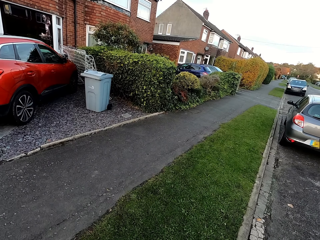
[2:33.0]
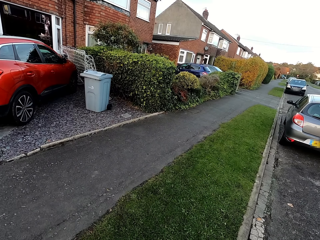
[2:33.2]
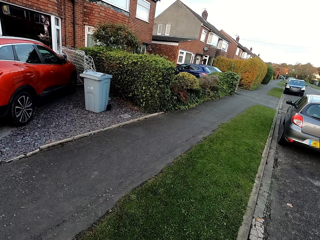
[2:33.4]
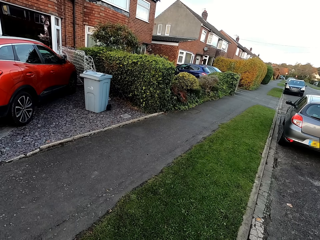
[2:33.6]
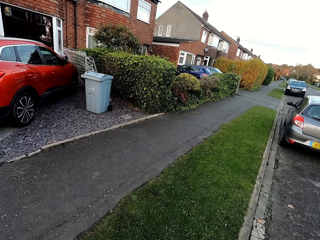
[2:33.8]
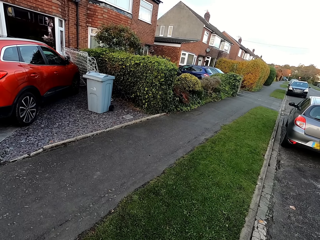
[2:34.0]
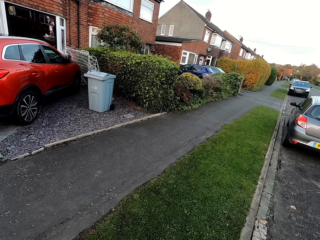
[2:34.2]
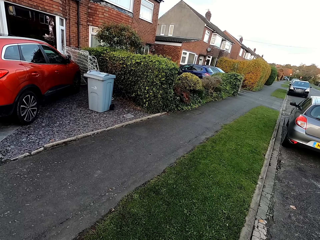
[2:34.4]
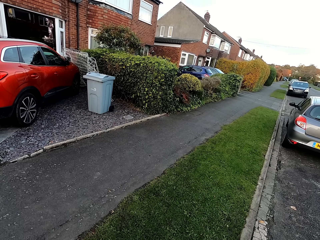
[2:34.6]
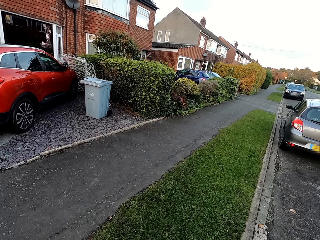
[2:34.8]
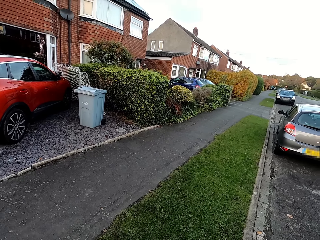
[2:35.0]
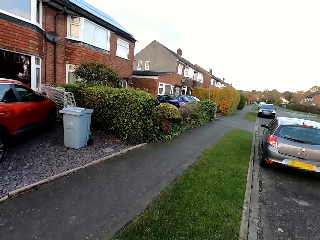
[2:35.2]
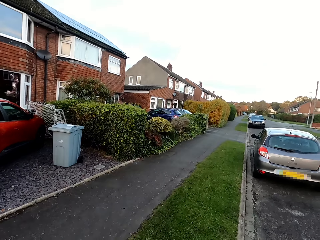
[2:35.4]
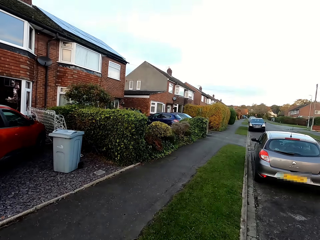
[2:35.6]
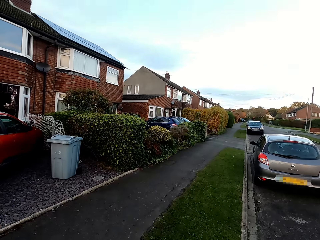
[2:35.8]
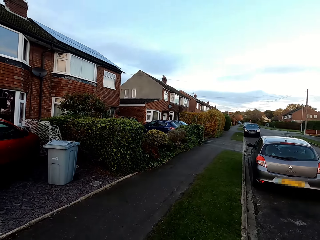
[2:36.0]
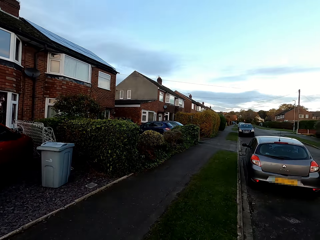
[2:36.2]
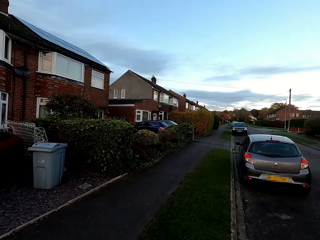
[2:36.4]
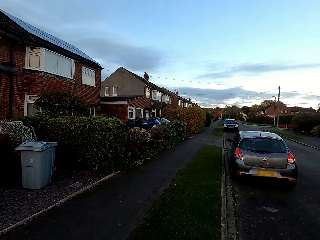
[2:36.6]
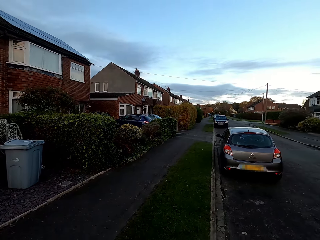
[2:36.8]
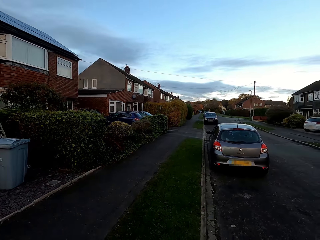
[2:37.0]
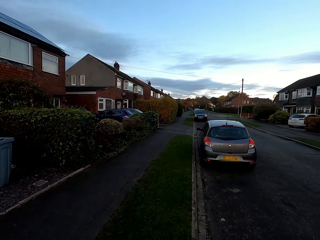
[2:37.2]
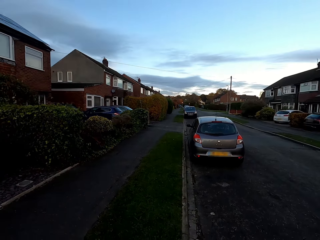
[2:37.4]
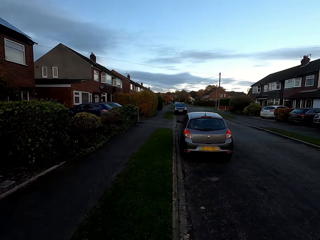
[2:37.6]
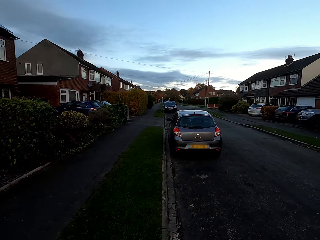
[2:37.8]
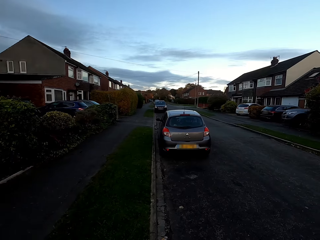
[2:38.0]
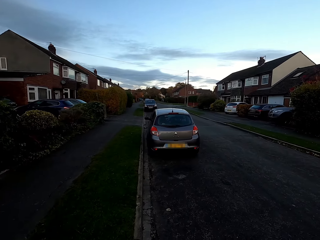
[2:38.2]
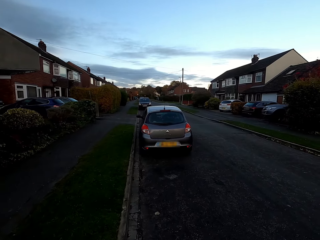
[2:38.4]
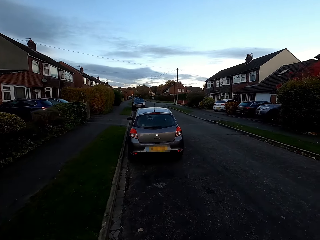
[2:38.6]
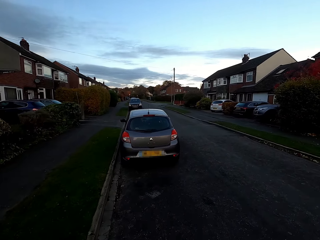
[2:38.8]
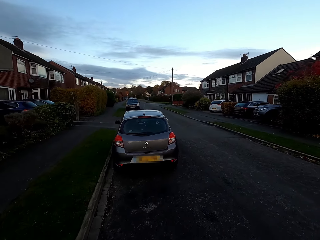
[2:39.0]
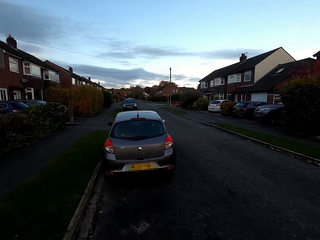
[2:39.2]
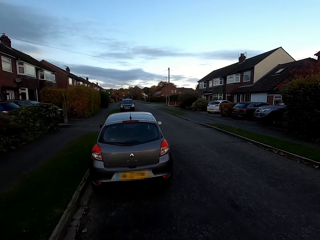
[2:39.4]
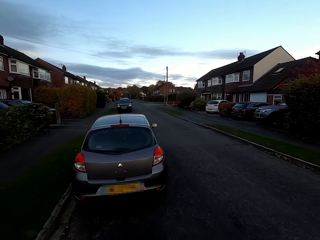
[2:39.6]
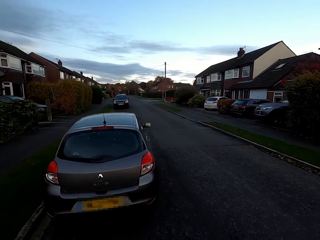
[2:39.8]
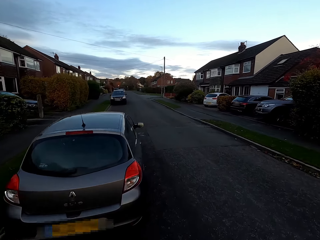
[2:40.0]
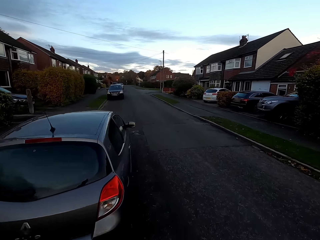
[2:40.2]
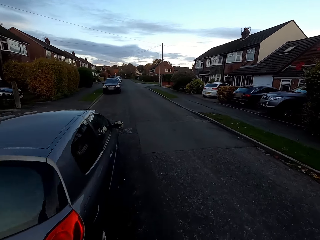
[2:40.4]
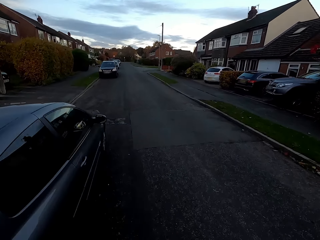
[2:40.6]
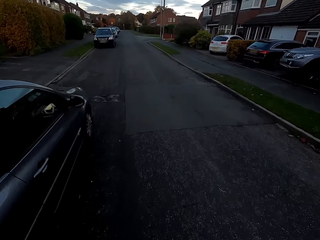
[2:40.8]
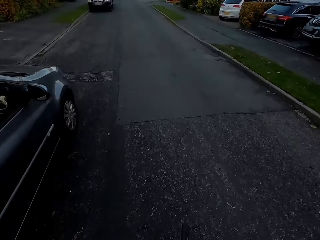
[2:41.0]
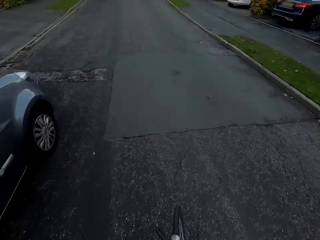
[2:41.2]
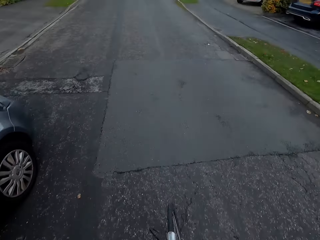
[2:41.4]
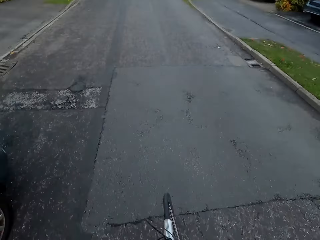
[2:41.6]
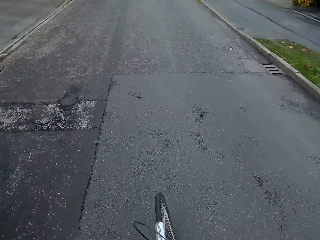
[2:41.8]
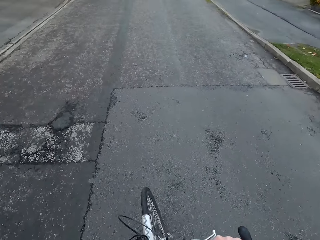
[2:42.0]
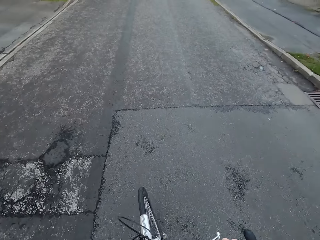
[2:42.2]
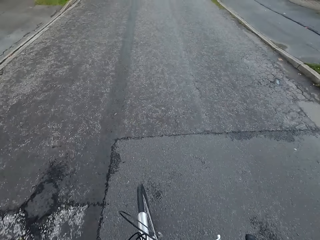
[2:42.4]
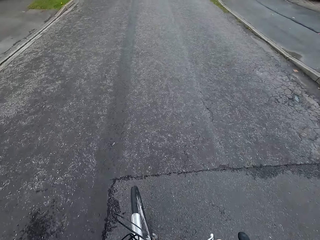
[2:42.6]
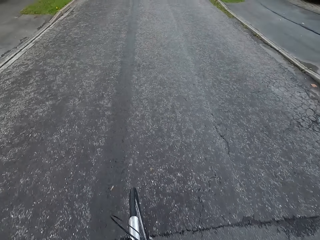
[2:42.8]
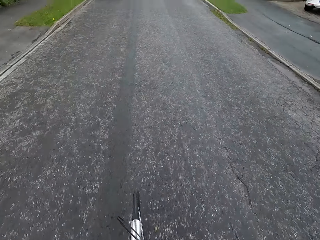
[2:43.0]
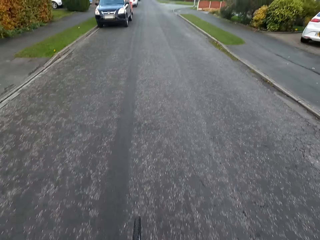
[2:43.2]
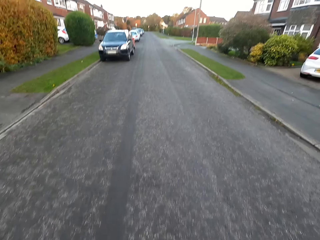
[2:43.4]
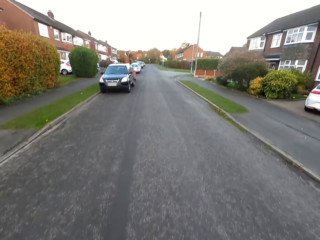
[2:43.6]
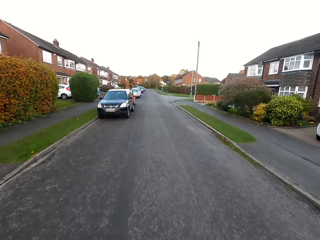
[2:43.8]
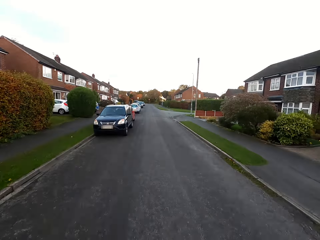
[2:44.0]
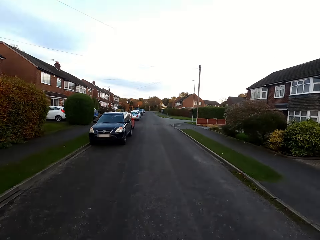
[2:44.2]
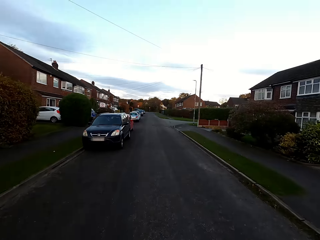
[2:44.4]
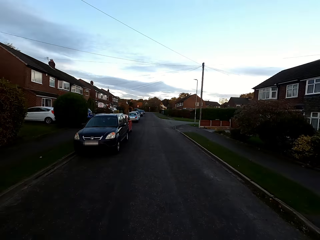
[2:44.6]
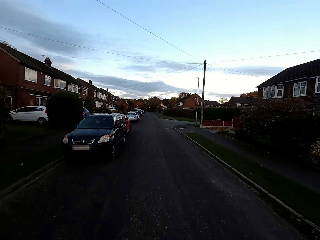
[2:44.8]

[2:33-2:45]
The camera wearer rides the bicycle along the road with his hands and legs.

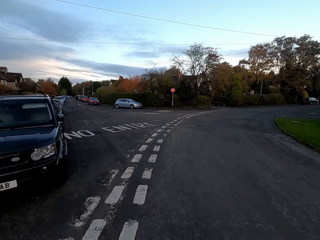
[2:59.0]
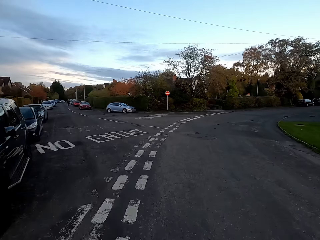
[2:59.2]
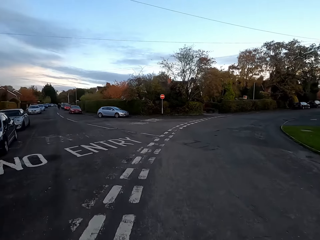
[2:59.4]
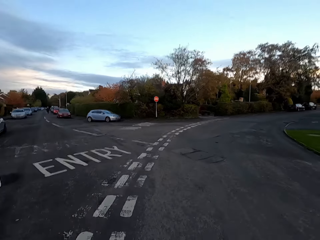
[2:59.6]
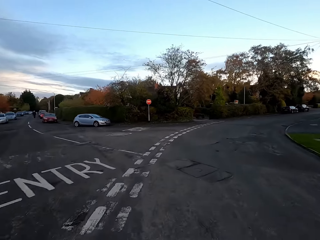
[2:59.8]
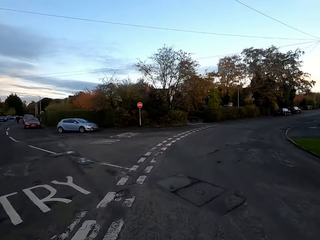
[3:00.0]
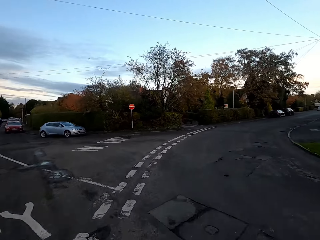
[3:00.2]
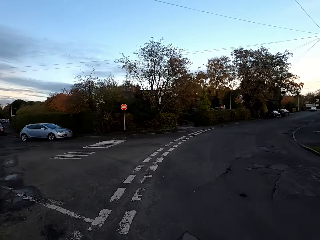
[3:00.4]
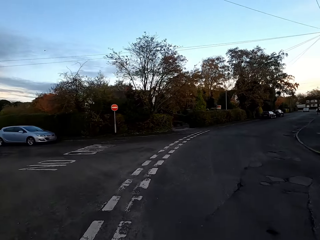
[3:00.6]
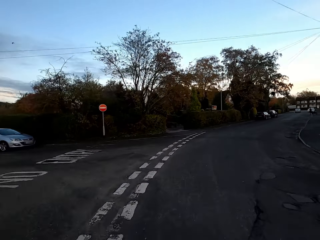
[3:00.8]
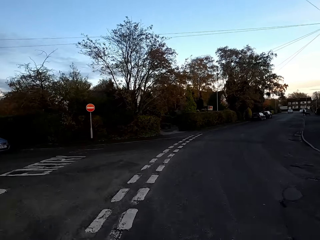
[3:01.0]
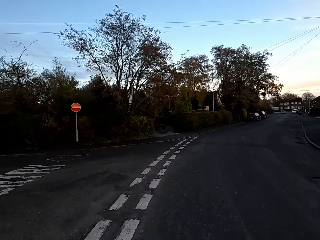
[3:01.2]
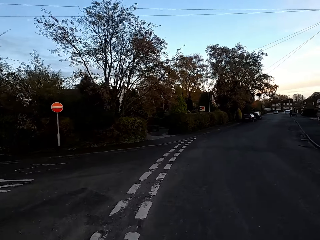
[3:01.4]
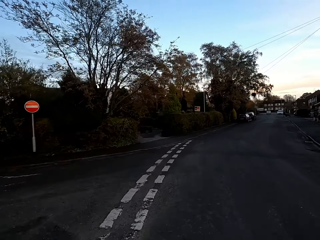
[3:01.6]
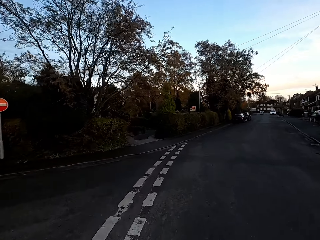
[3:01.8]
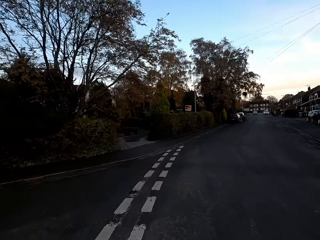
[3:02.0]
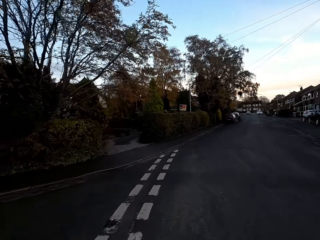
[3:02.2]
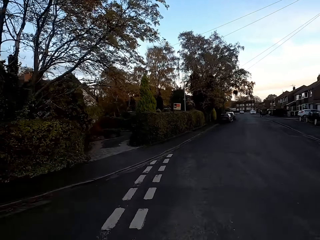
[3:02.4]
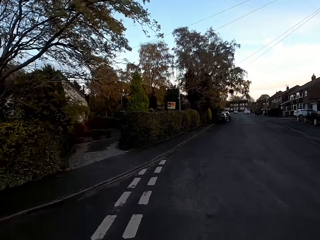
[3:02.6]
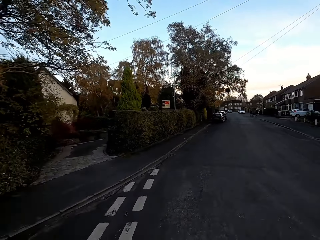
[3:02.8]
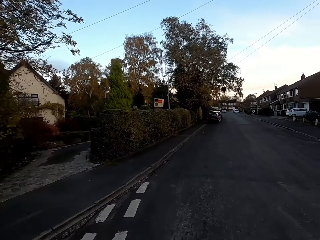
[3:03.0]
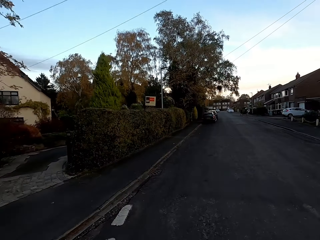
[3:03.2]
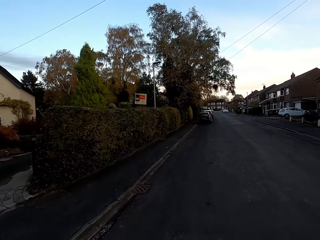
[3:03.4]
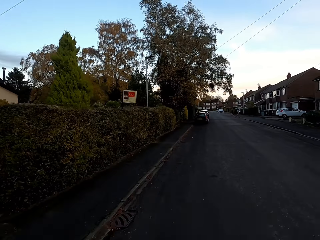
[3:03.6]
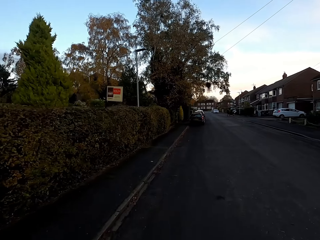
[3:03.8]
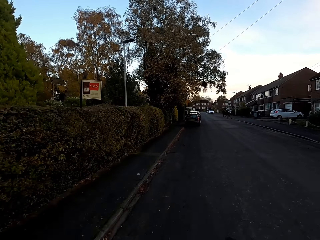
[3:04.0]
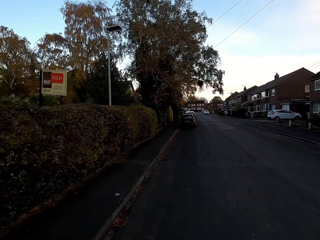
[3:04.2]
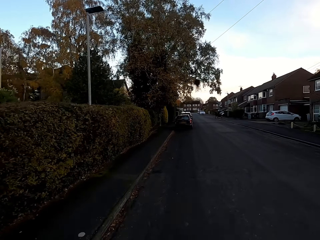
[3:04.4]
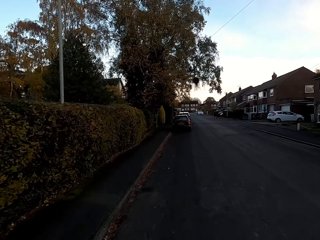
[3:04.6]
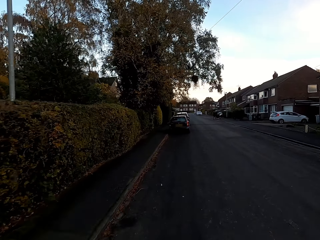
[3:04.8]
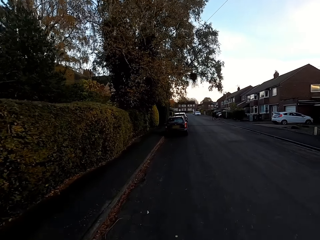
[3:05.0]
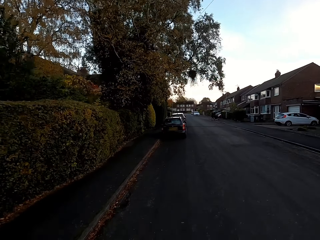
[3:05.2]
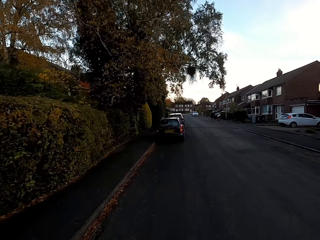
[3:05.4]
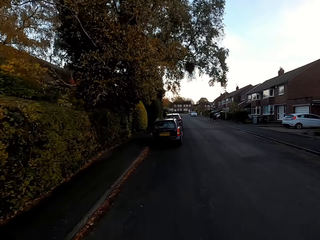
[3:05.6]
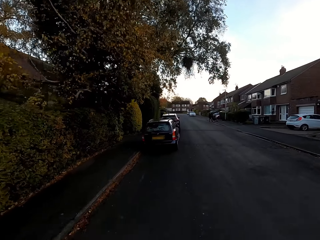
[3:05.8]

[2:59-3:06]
The camera wearer turns to the right.
